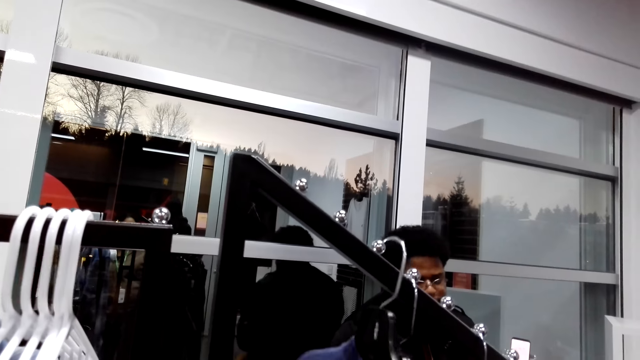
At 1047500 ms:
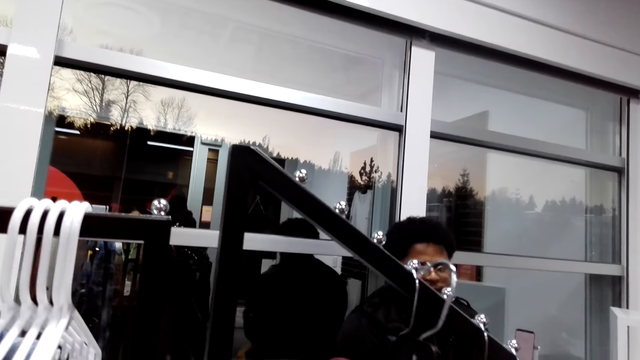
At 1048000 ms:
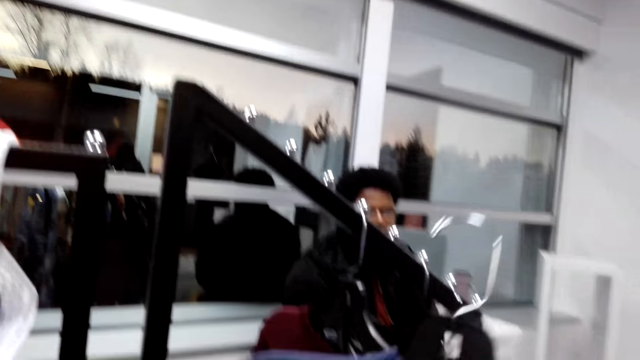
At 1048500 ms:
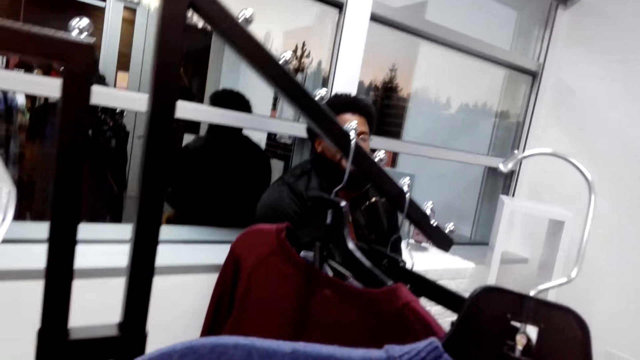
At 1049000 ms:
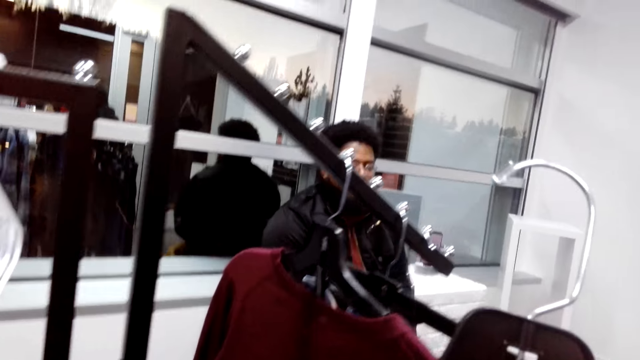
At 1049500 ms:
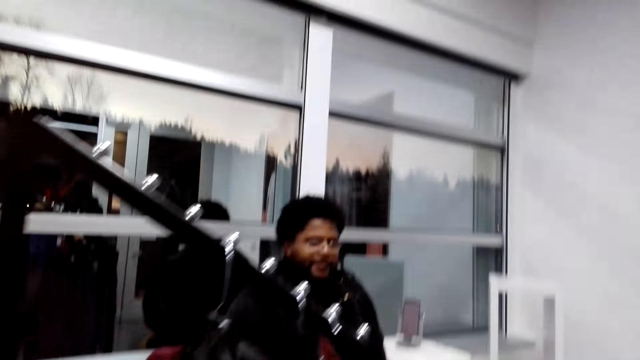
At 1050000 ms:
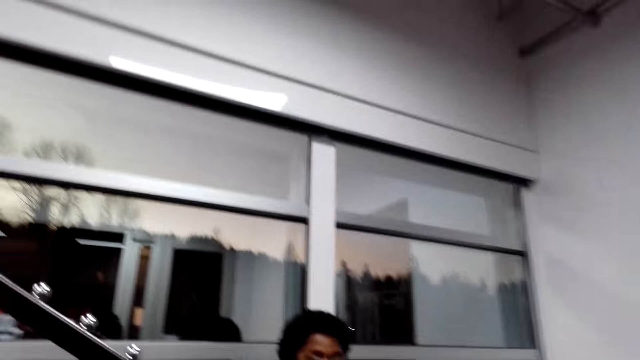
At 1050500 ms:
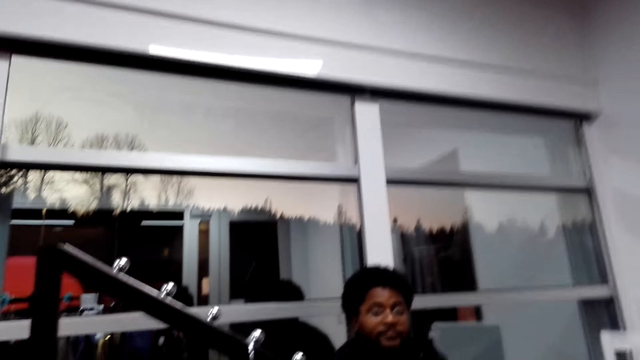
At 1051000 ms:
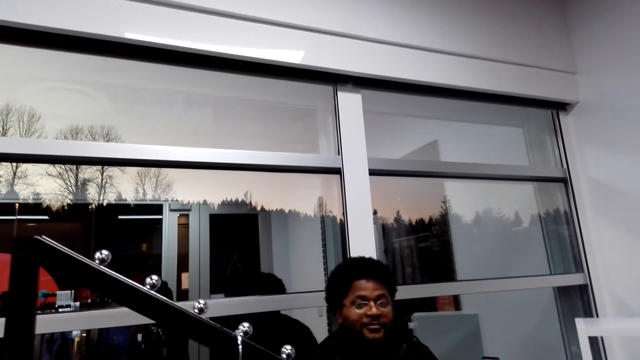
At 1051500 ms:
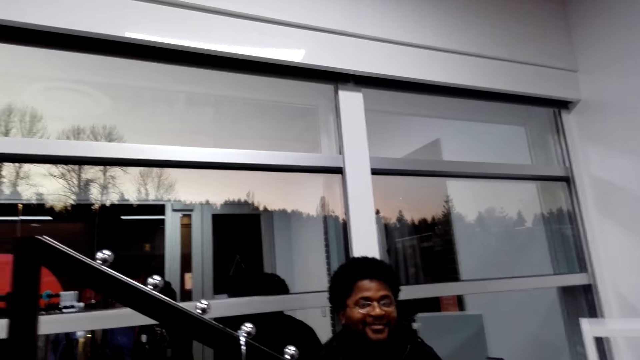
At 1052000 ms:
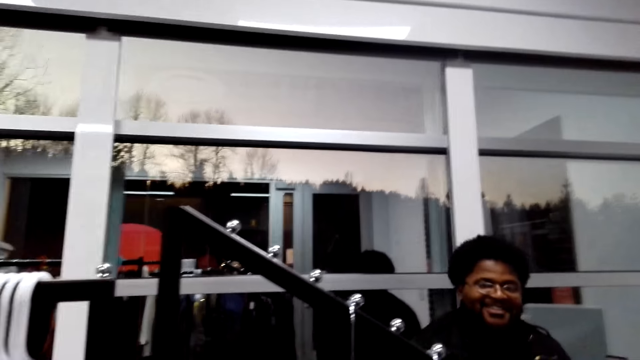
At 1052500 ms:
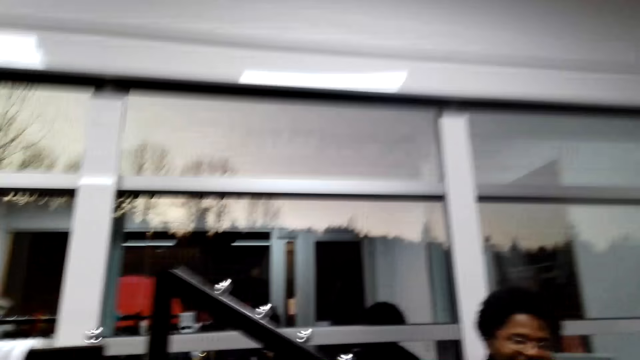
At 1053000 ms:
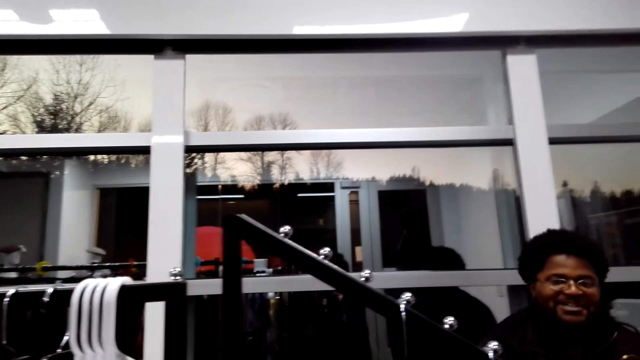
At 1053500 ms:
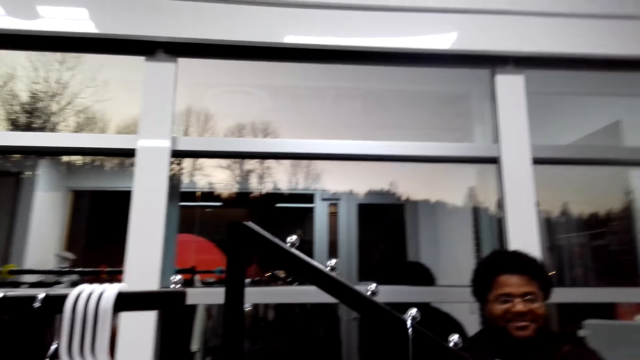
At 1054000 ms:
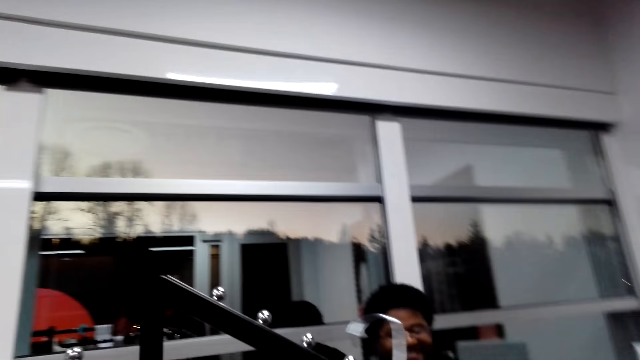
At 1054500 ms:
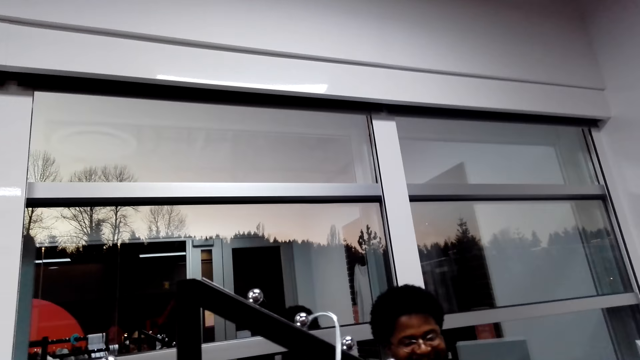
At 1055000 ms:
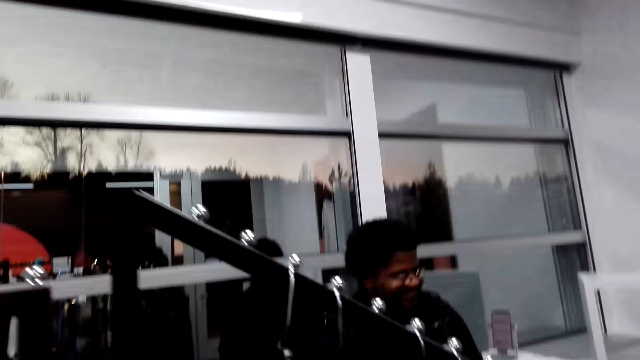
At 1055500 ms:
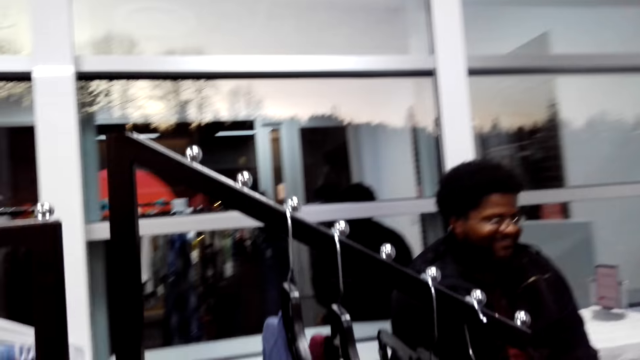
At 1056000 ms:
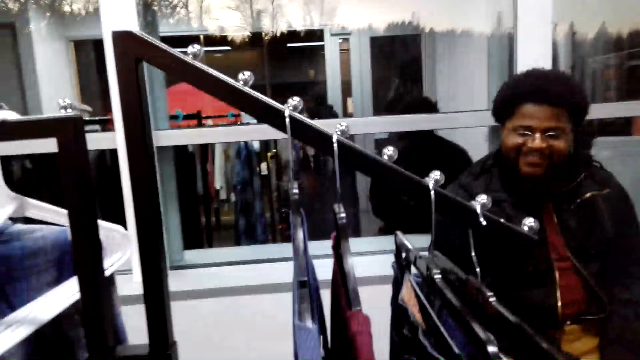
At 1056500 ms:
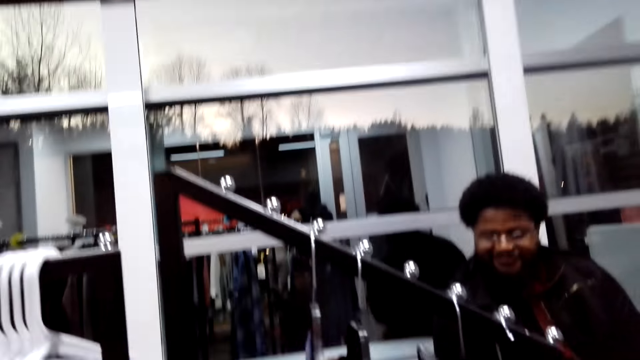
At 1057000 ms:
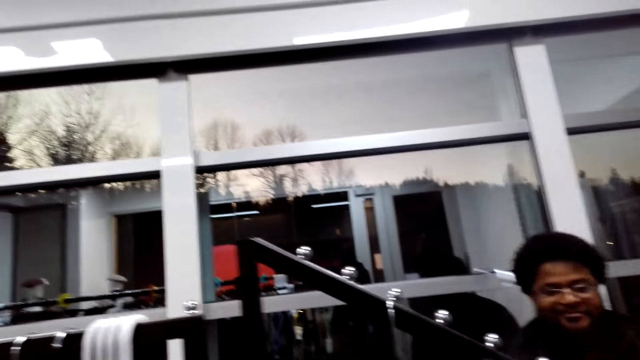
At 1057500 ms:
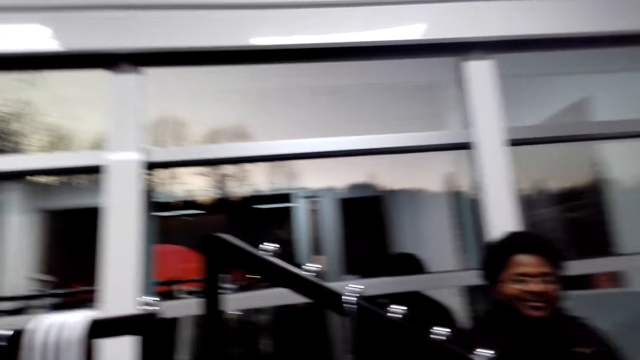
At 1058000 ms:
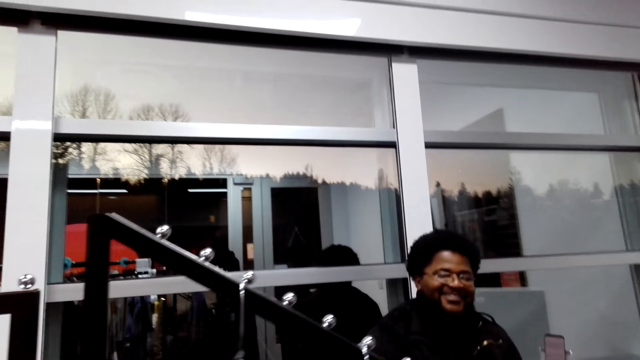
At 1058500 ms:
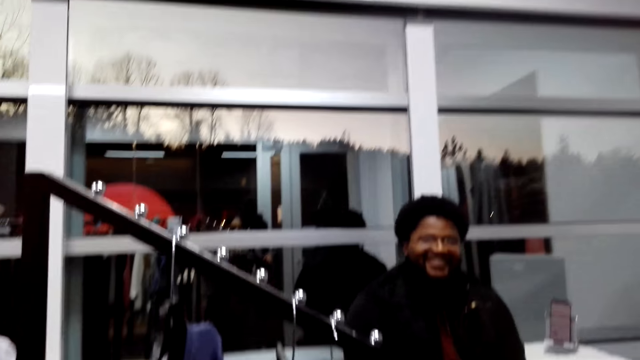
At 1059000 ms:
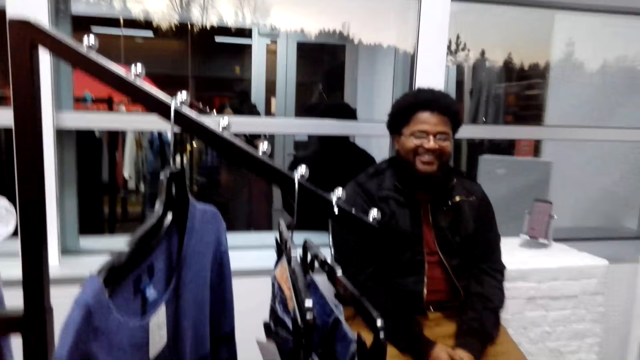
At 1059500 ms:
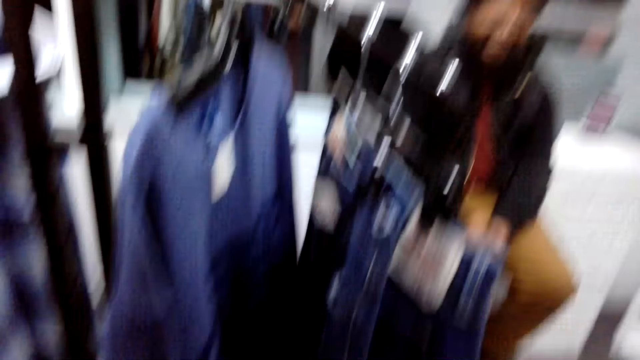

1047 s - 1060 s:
The camera wearer removes a hanger with a sweater from the clothes display rack. They show the sweater to a man. The camera wearer puts the hanger with the sweater on the clothes display rack. They remove a hanger with a sweater from the clothes display rack.

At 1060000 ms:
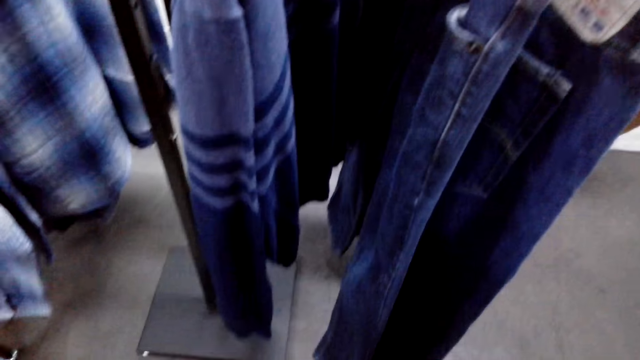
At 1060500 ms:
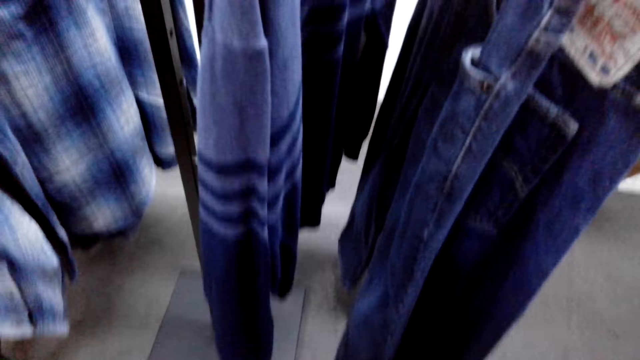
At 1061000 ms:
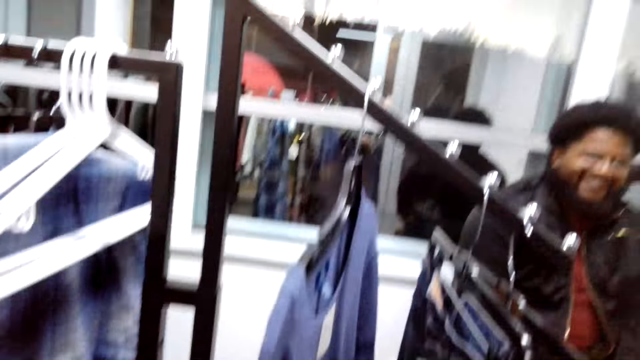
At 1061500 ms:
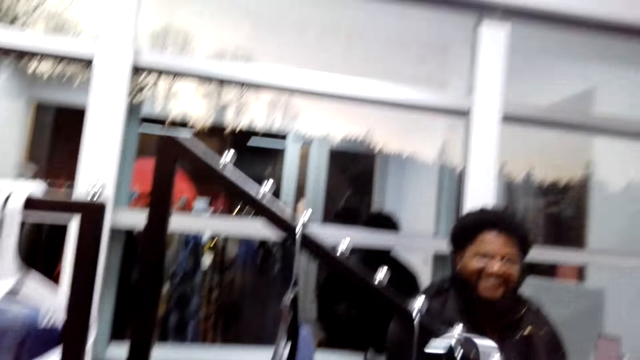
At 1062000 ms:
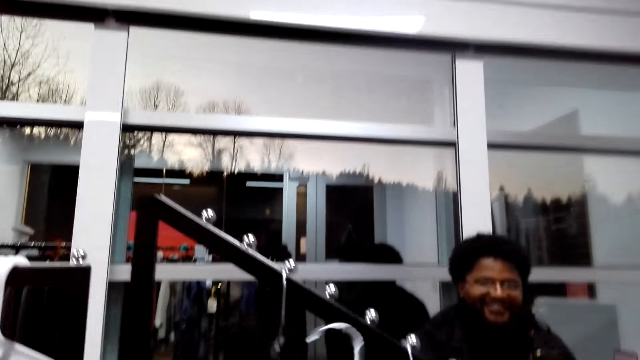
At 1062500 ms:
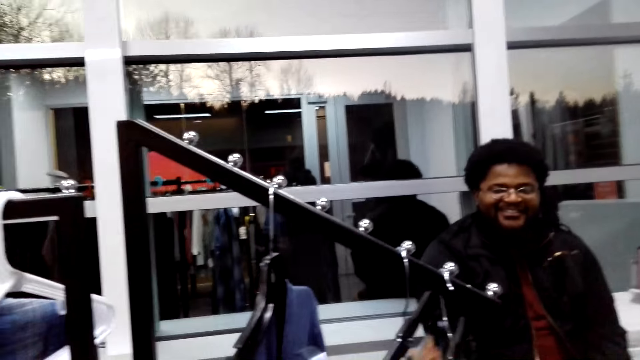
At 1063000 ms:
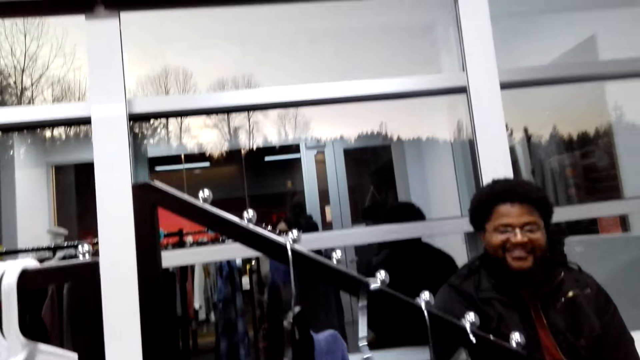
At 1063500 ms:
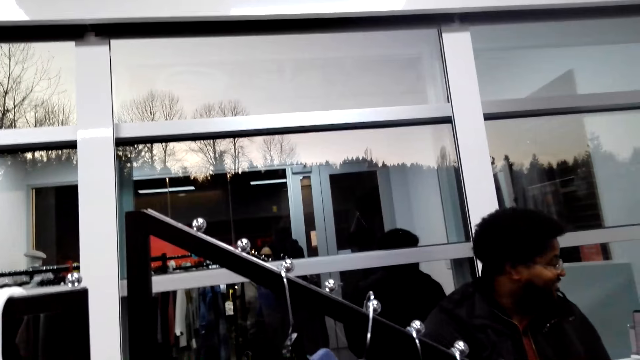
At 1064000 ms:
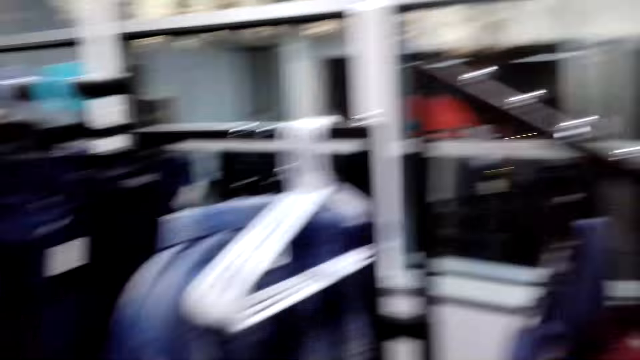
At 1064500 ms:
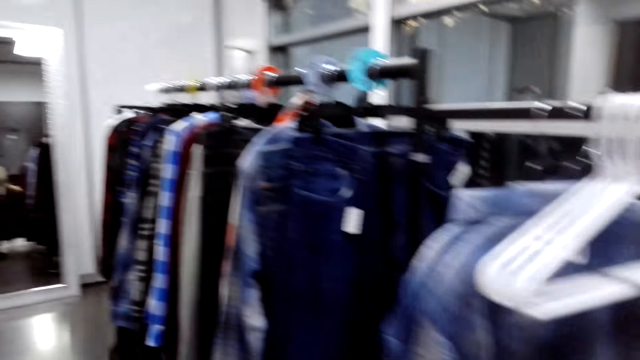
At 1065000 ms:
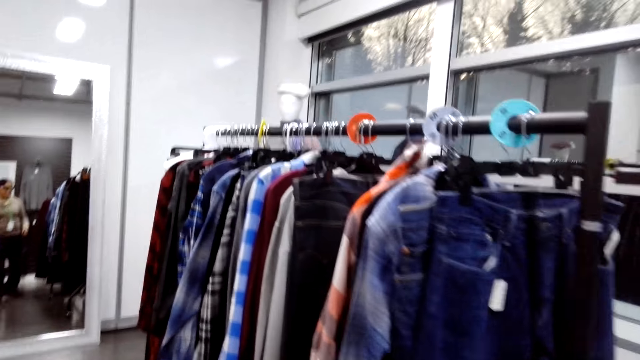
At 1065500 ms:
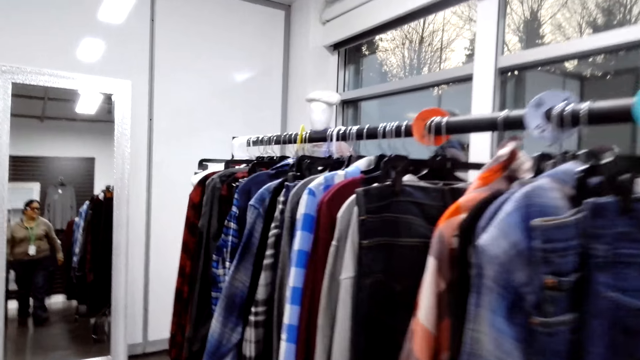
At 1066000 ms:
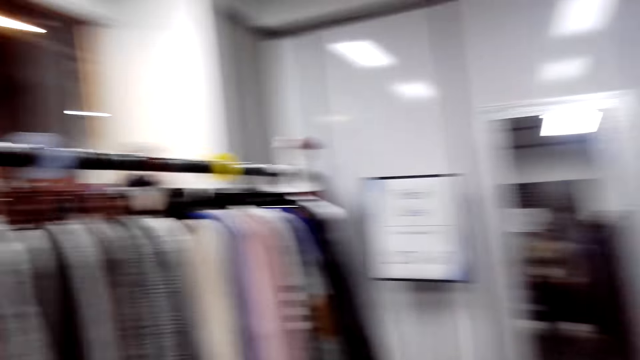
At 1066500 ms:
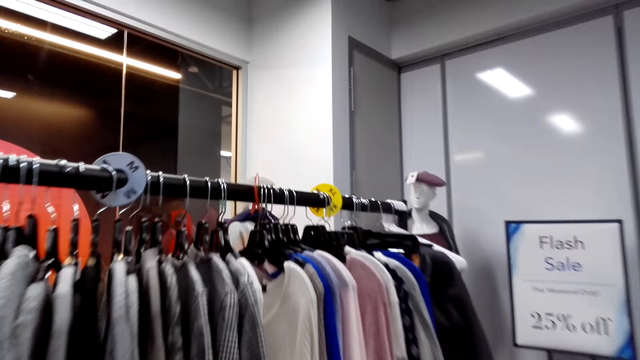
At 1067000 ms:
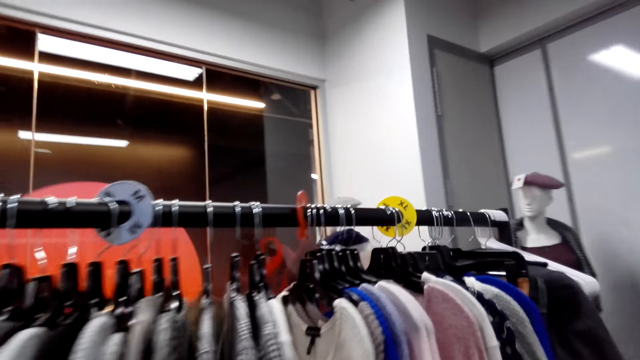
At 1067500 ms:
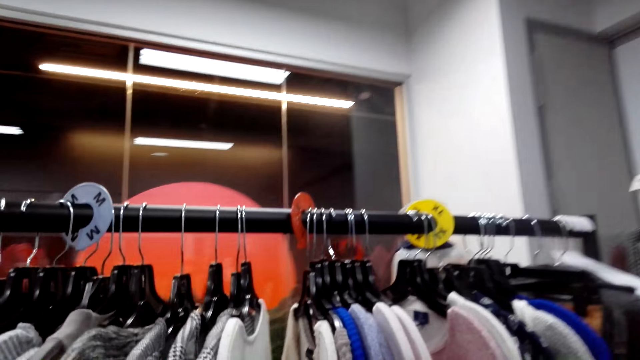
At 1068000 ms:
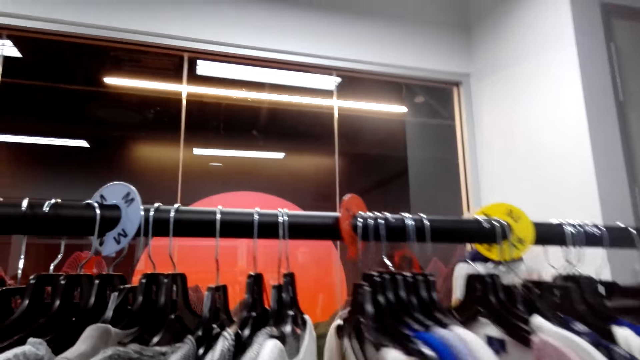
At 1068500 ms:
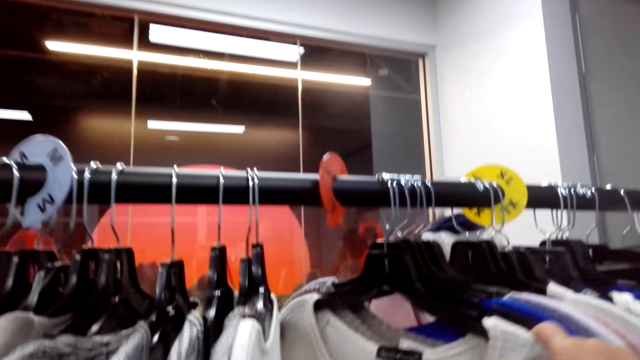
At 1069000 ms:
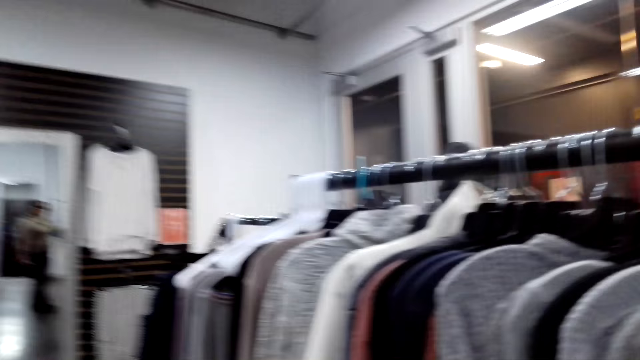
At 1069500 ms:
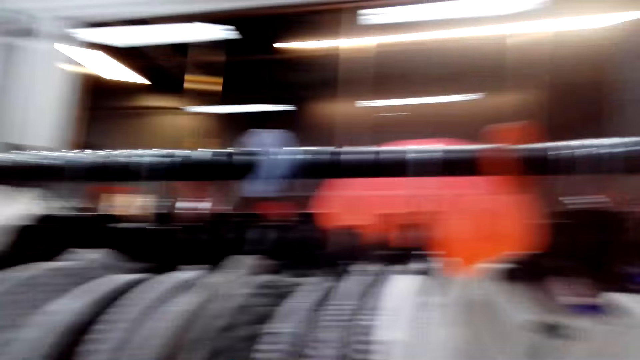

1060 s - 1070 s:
The camera wearer puts a hanger with a sweater on the clothes display rack. They walk around and look around.
